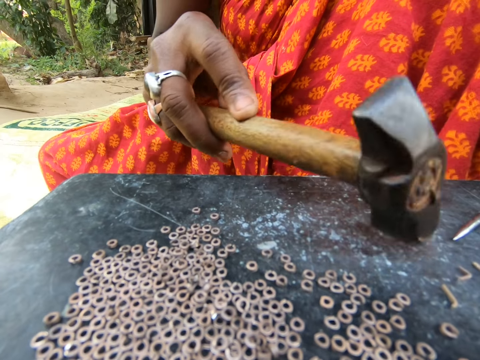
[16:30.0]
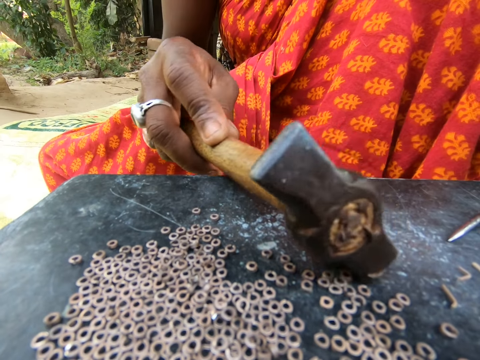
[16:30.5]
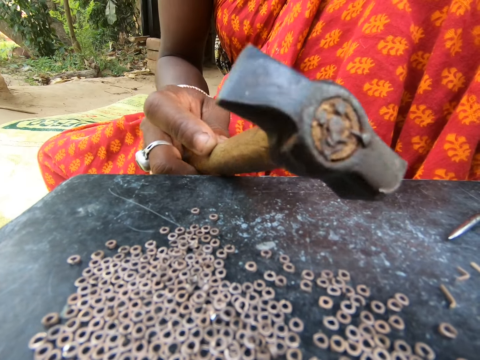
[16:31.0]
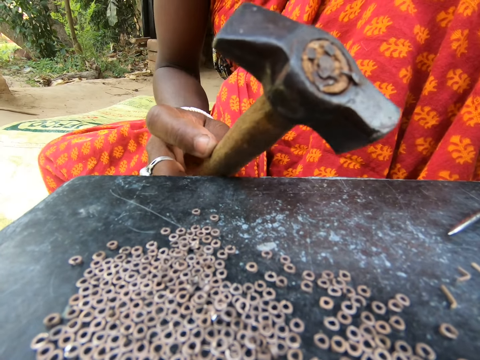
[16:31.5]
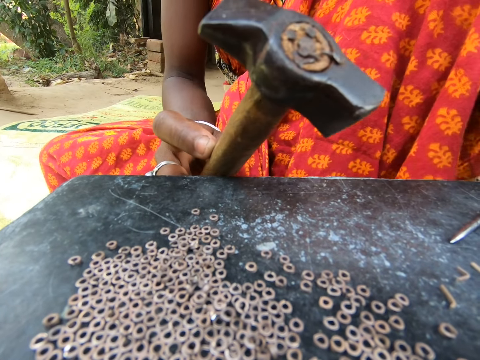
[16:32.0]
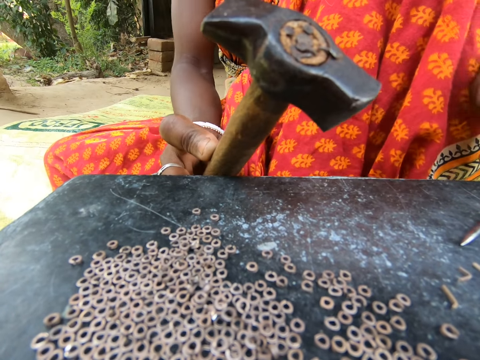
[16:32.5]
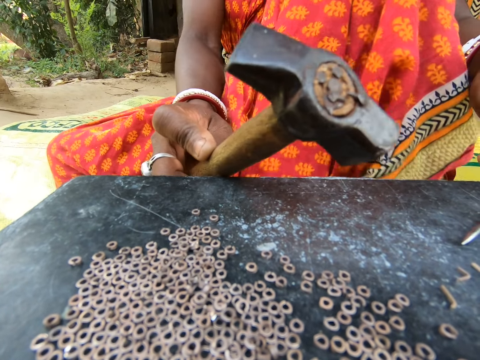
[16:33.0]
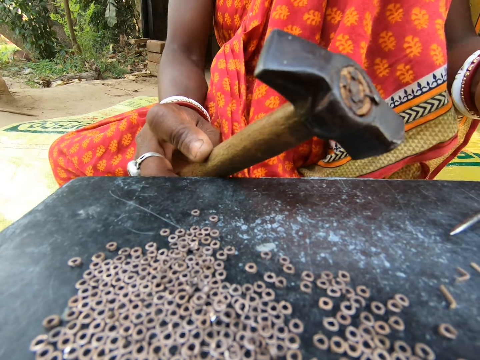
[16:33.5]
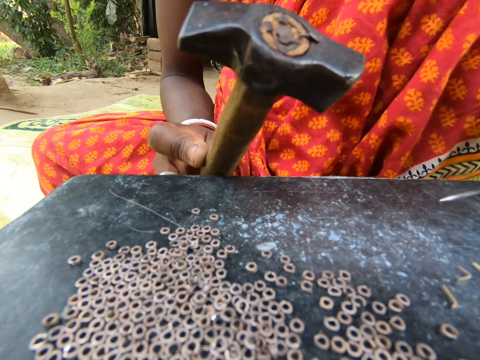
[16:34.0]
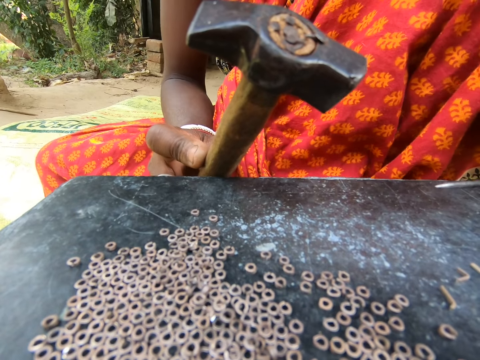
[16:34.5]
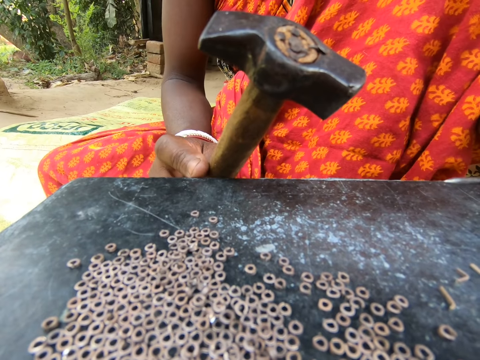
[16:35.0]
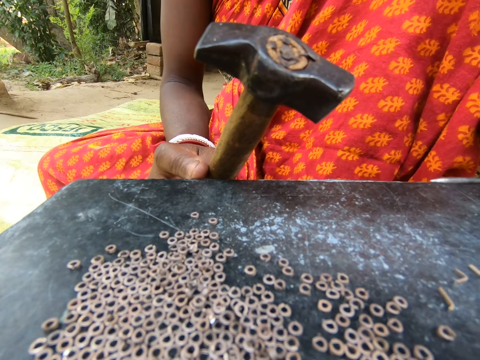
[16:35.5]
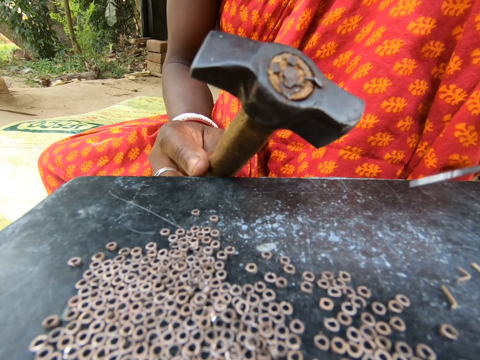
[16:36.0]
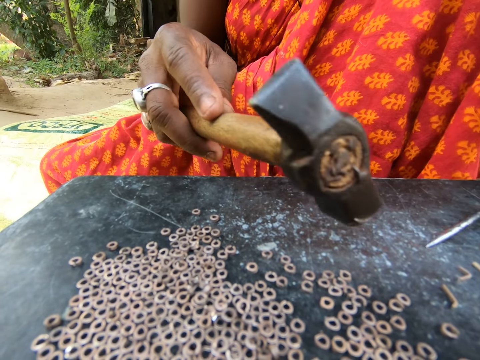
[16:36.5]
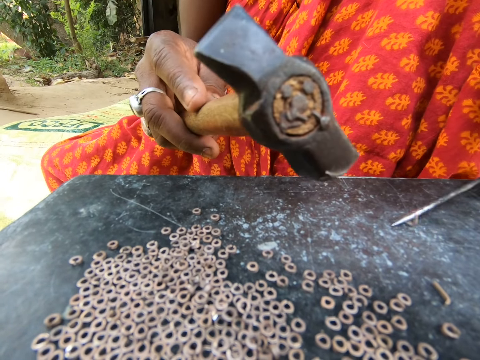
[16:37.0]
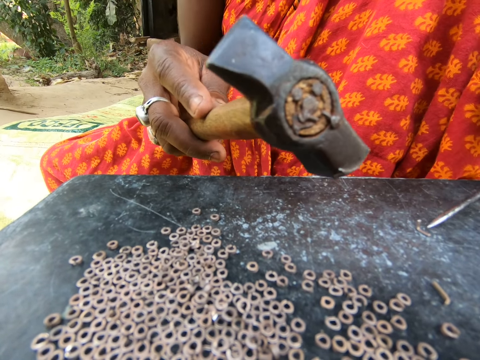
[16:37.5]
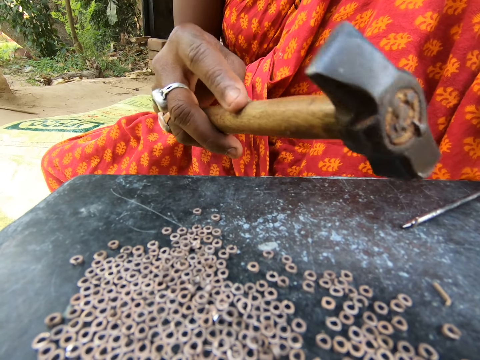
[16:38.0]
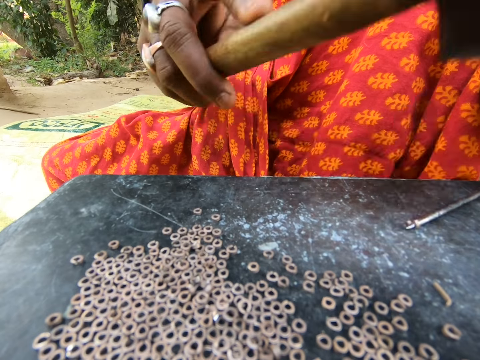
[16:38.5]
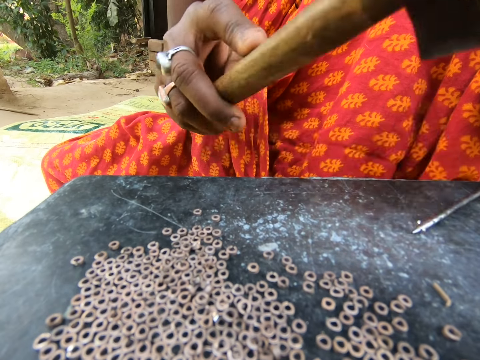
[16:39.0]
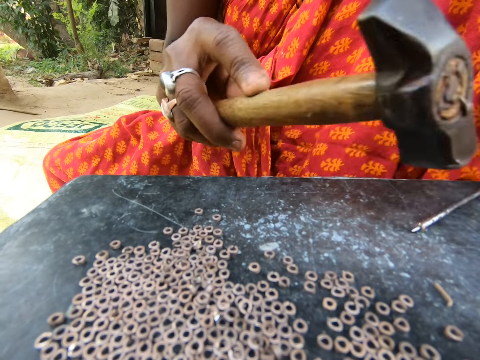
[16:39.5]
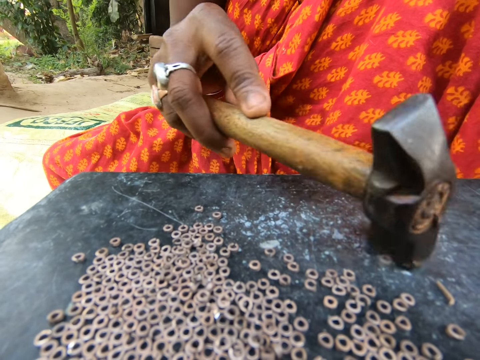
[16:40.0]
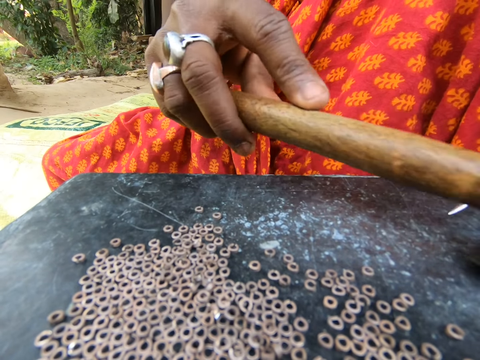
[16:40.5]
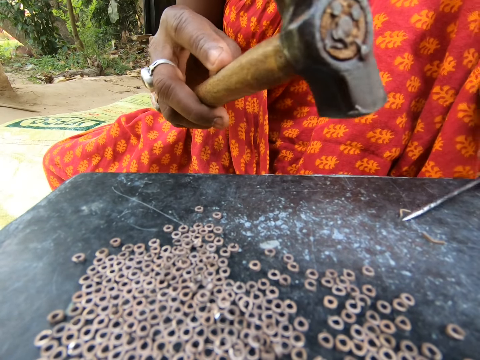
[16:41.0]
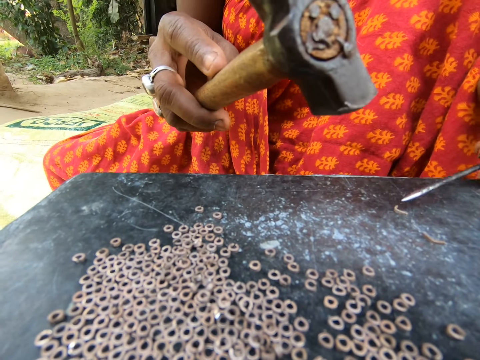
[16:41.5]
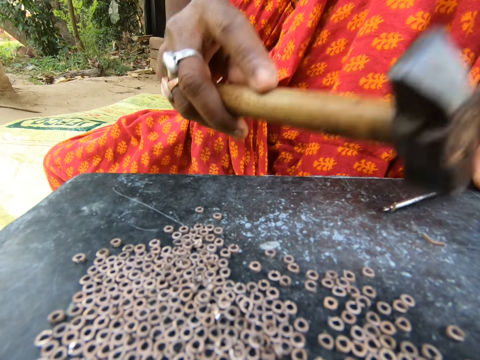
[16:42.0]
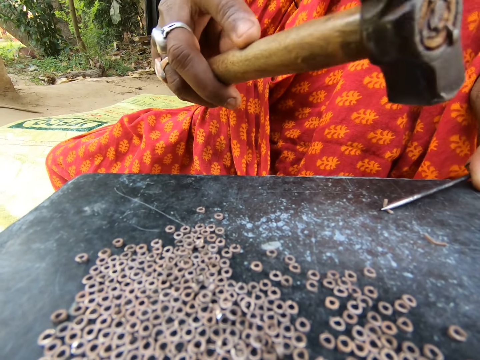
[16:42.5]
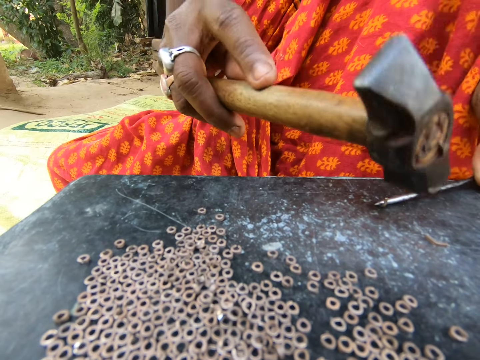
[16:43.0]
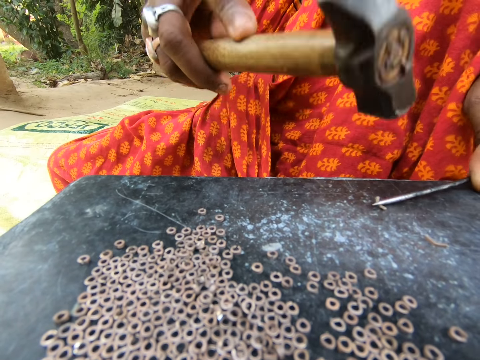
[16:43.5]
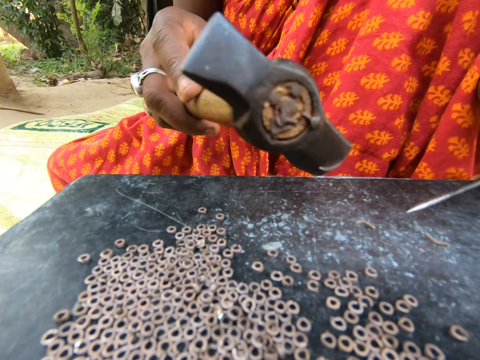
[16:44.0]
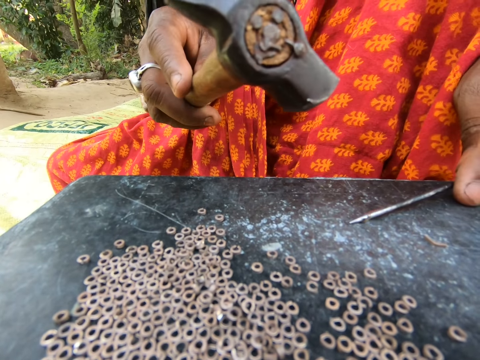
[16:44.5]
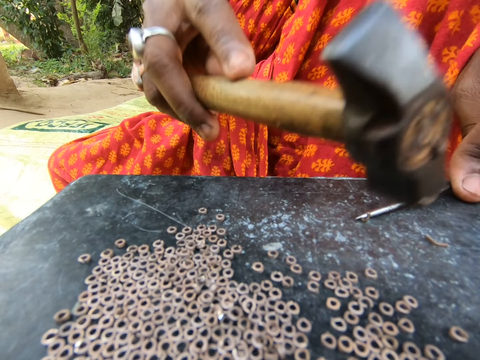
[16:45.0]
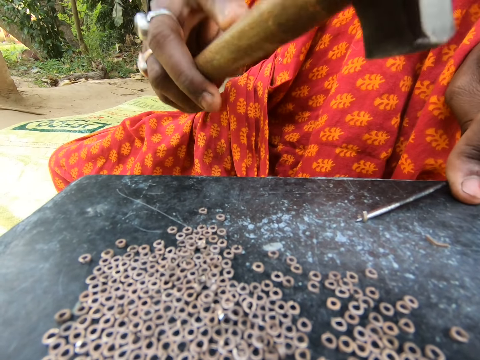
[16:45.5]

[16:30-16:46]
The woman moves the metal on the table with the hammer in her right hand and places the hammer in her right hand on the table. The camera wearer converses with the woman. The woman raises the hammer in her right hand from the table. She draws the metal from the table with the screwdriver in her left hand. She holds the metal on the table with the screwdriver in her left hand. She hits the metal on the screwdriver in her left hand on the table with the hammer in her right hand. She moves the metal on the table with the hammer in her right hand. She moves metals on the table with the hammer in her right hand. She draws the metal from the table with the screwdriver in her left hand. She holds the metal on the table with the screwdriver in her left hand. She hits the metal on the screwdriver in her left hand on the table with the hammer in her right hand.

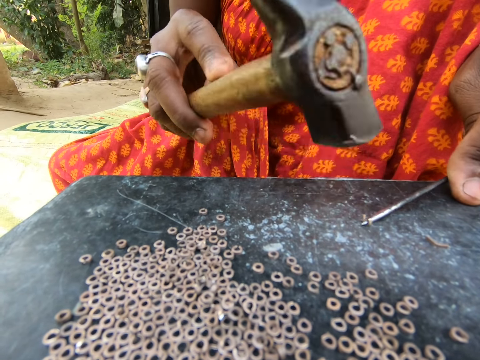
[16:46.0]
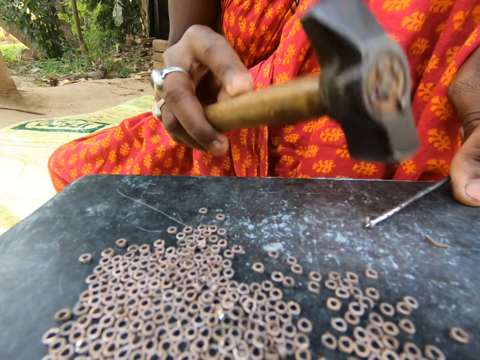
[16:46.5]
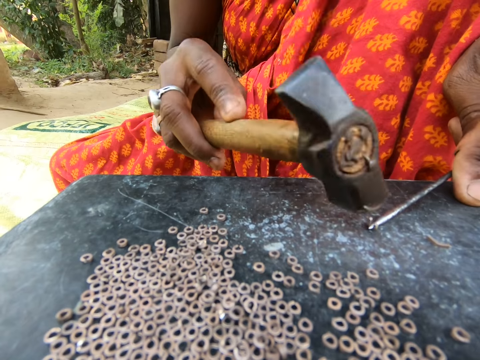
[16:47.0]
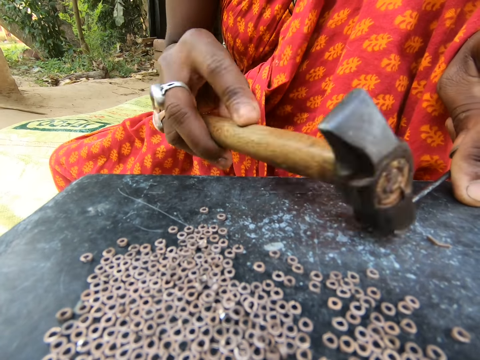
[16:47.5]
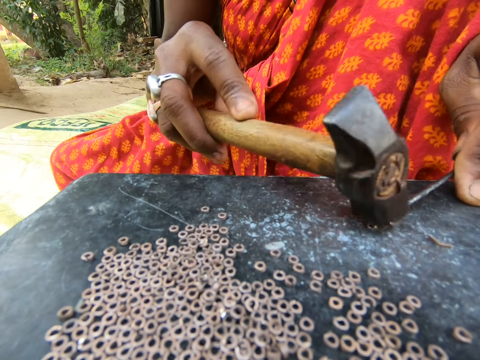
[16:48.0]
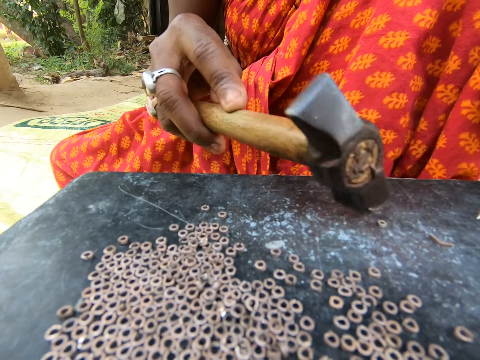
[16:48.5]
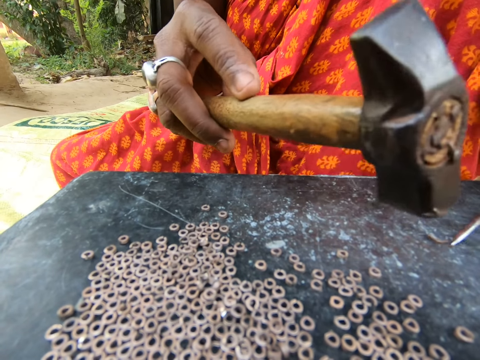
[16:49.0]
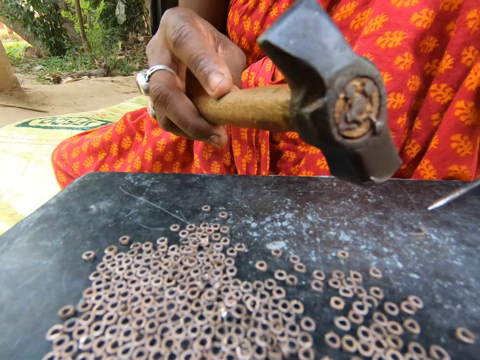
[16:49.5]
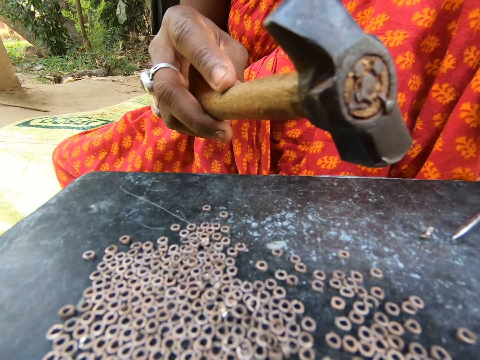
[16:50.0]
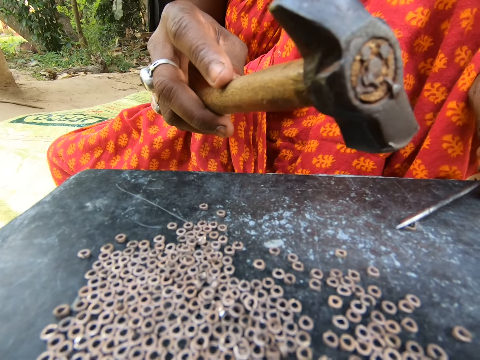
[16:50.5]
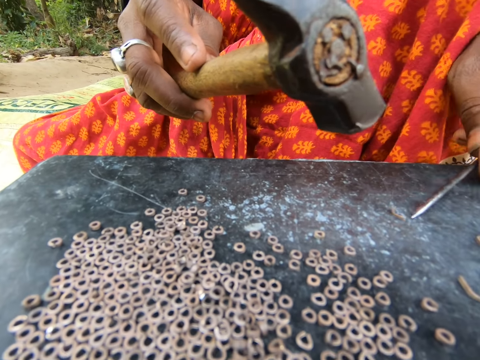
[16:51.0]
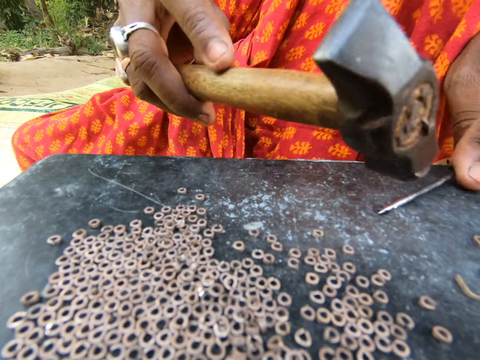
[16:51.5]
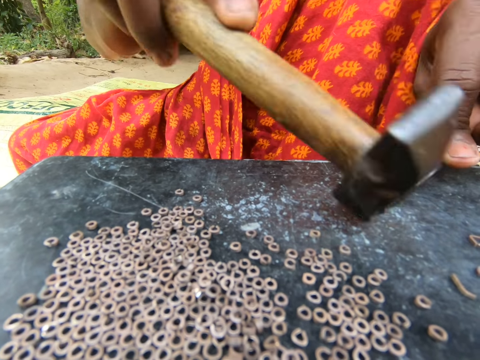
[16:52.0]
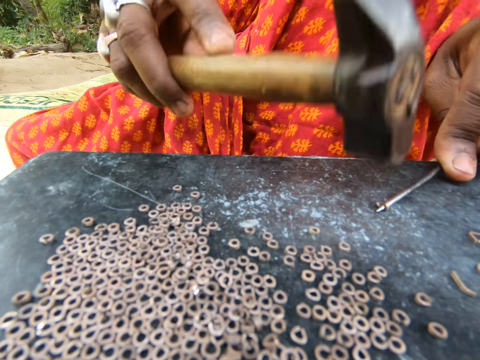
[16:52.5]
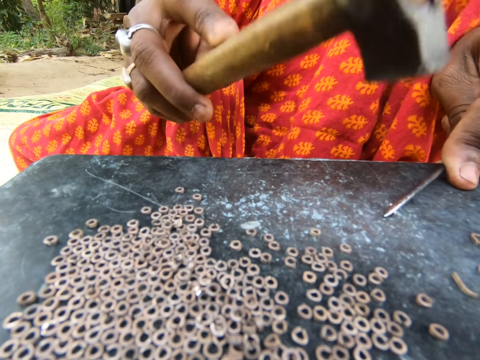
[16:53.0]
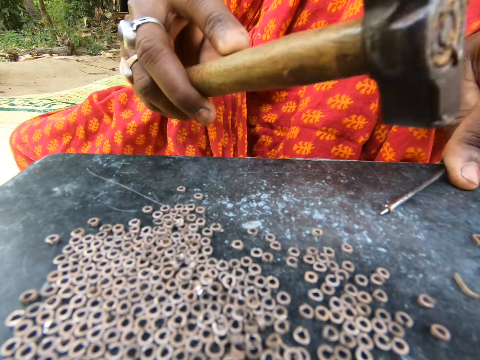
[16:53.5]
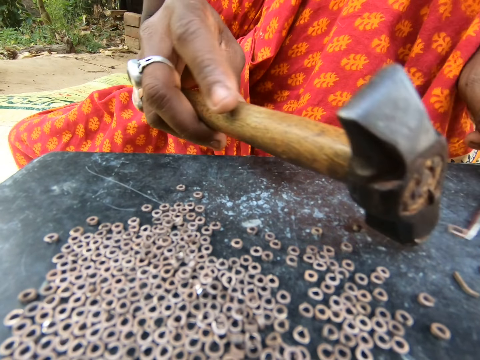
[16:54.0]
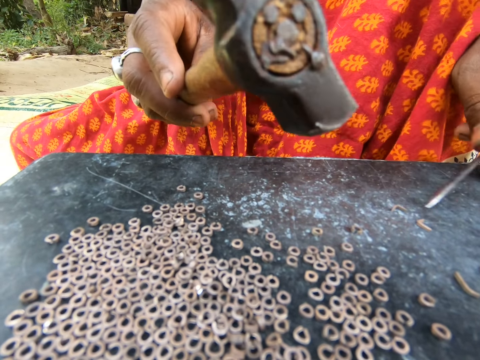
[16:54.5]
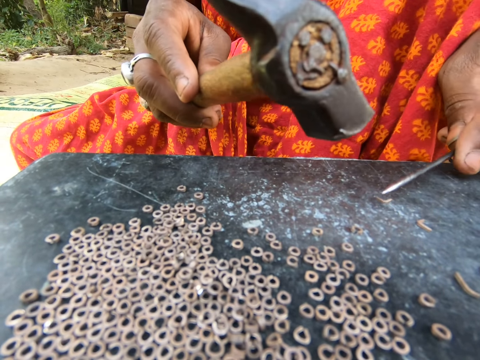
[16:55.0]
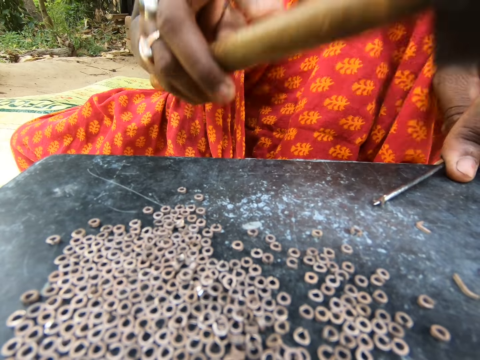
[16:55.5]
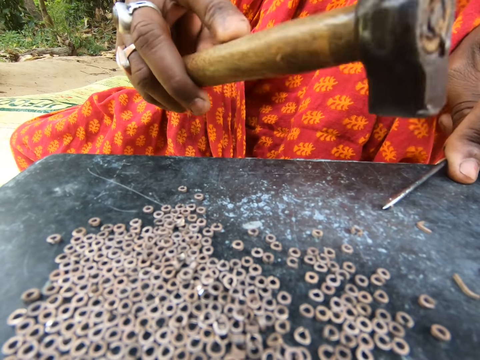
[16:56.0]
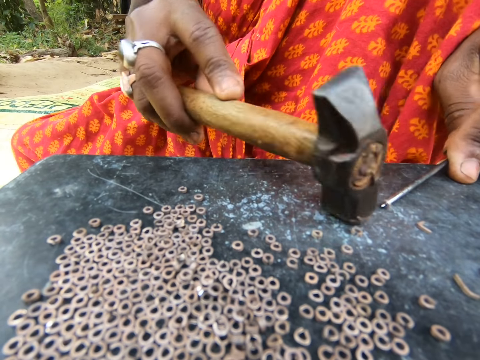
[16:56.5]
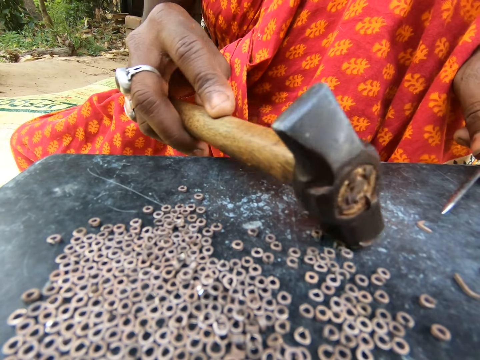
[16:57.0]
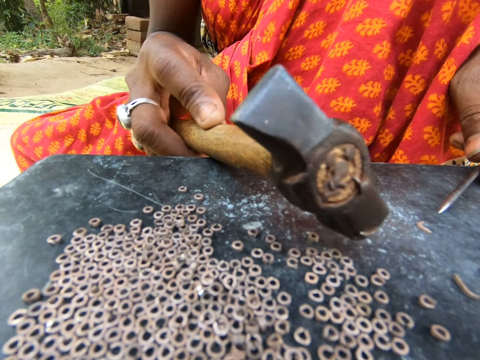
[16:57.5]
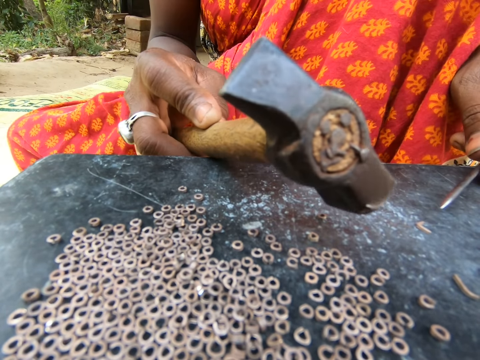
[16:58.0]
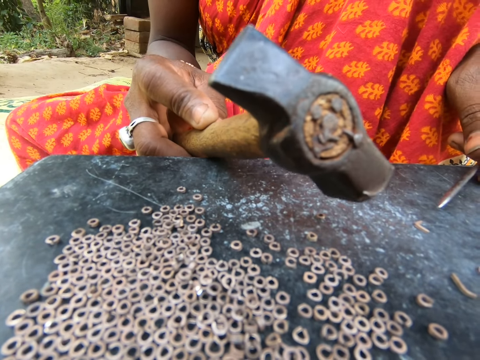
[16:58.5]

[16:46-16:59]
The woman moves the metal on the table with the hammer in her right hand. She moves the metal on the table with the screwdriver in her left hand. She holds the metal on the table with the screwdriver in her left hand. She hits the metal on the screwdriver in her left hand on the table with the hammer in her right hand. She moves the metal on the table with the hammer in her right hand. She moves metals on the table with the screwdriver in her left hand. She holds the metal on the table with the screwdriver in her left hand. She hits the metal on the screwdriver in her left hand on the table with the hammer in her right hand. She moves the metal on the table with the hammer in her right hand. She places the hammer in her right hand on the table. She raises the hammer in her right hand from the table.
